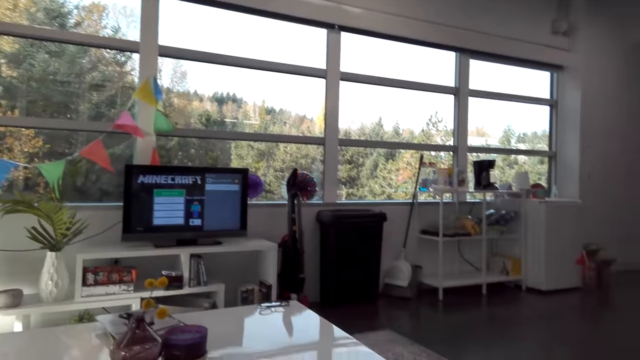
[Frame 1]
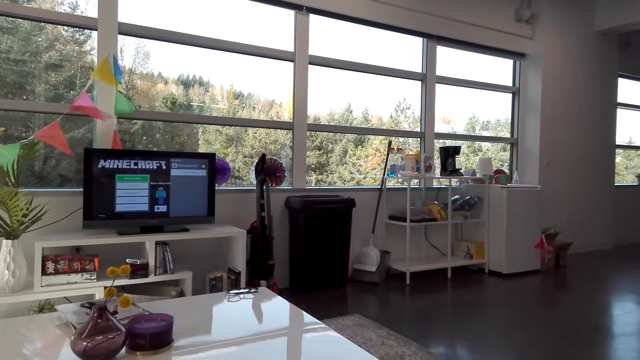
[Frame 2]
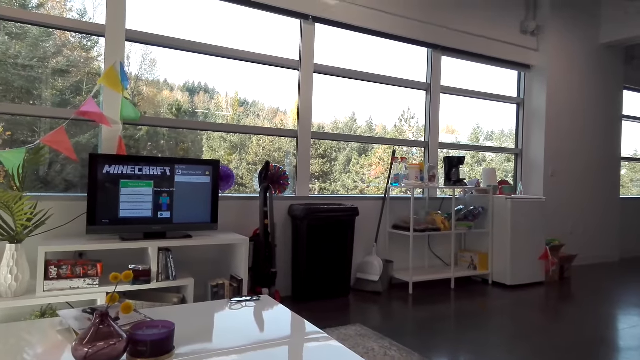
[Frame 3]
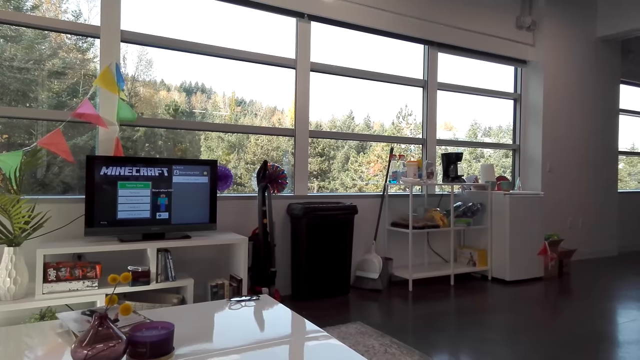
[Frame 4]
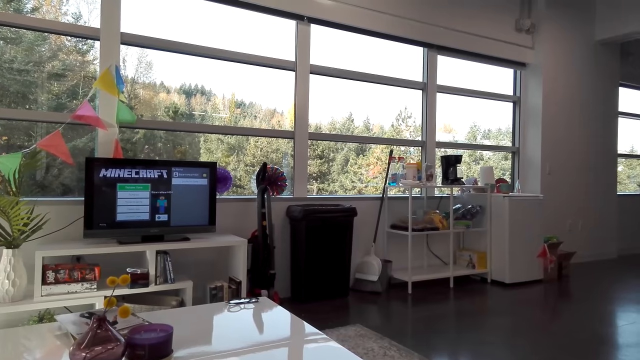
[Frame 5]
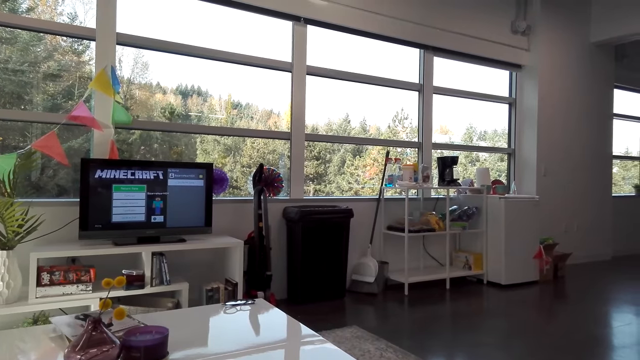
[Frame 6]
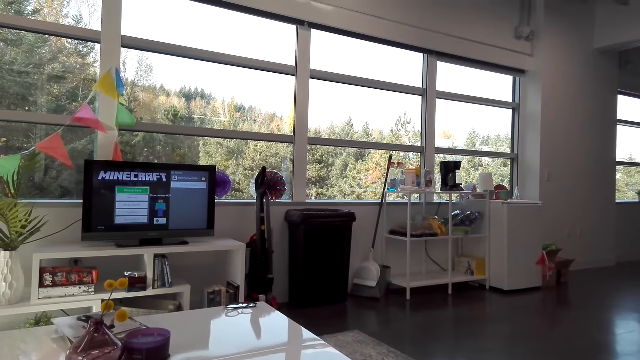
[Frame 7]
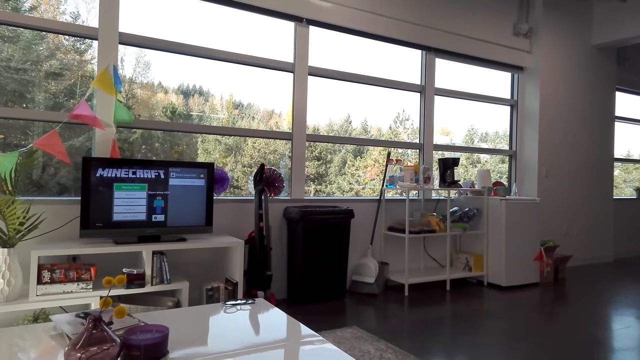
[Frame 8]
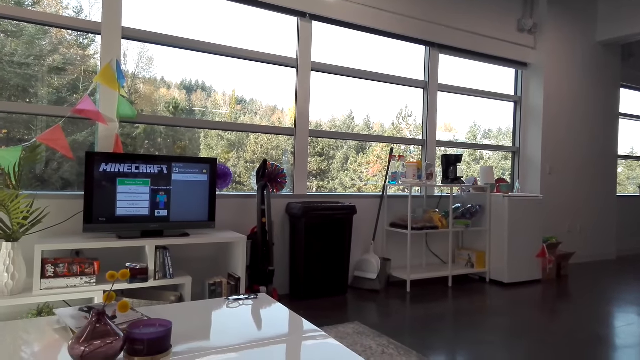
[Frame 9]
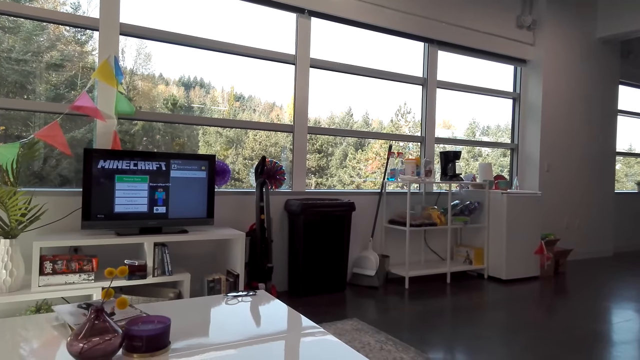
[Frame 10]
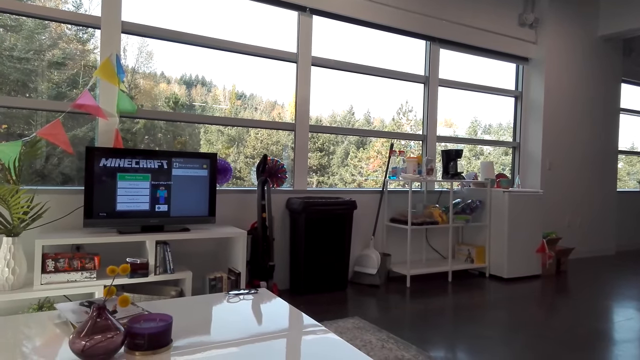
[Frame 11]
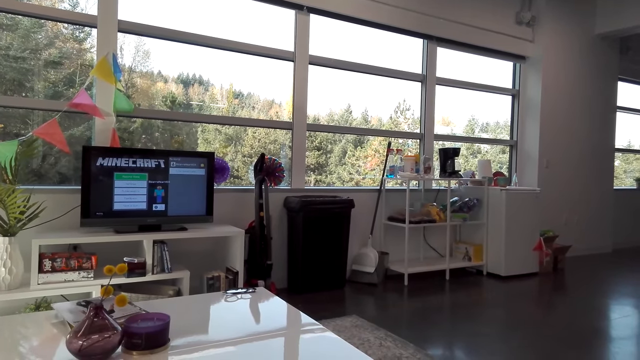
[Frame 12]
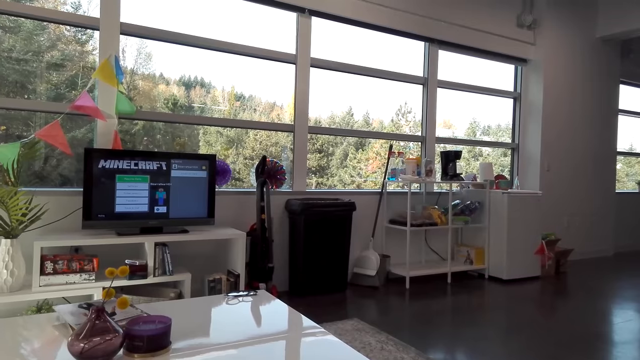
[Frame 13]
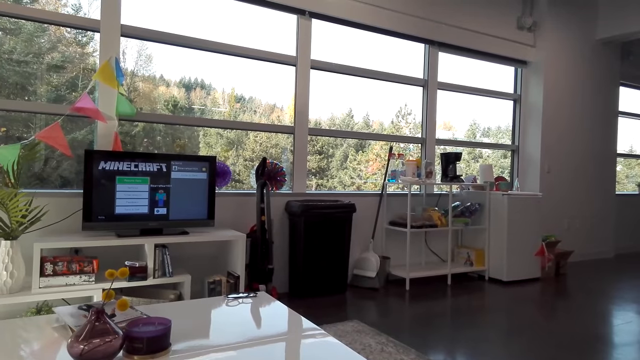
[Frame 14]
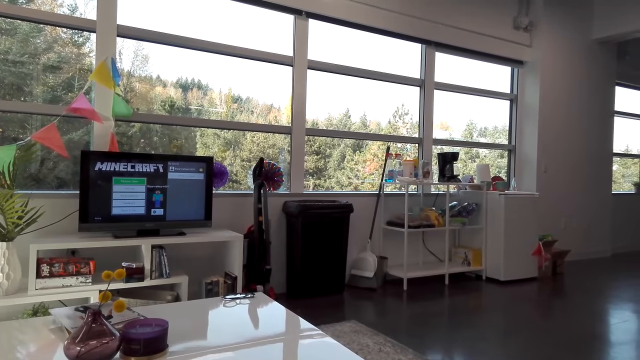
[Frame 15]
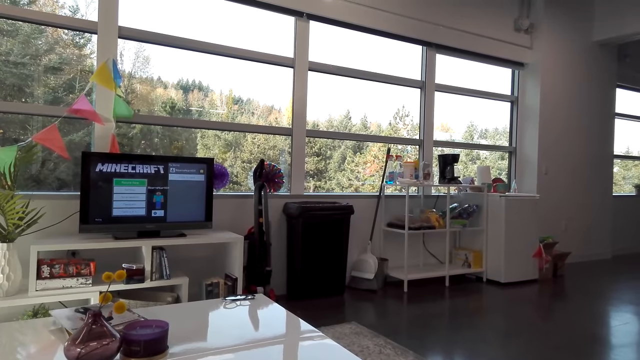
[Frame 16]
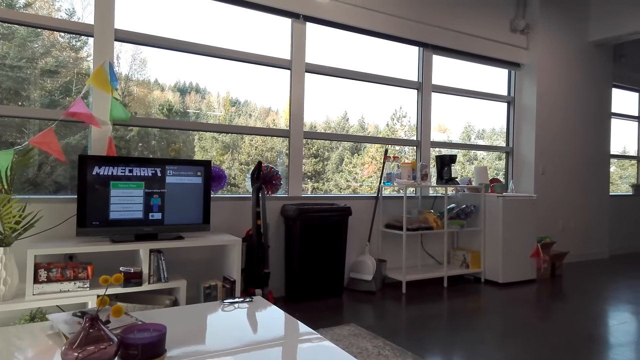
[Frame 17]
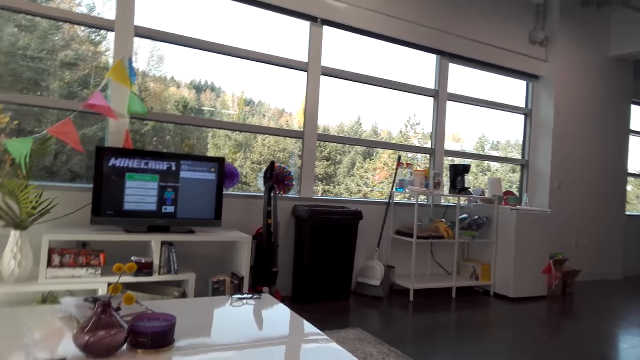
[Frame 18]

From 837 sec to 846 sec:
The camera wearer looks at the television. They talk.

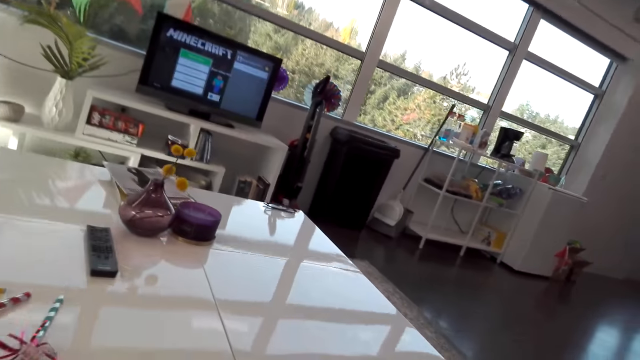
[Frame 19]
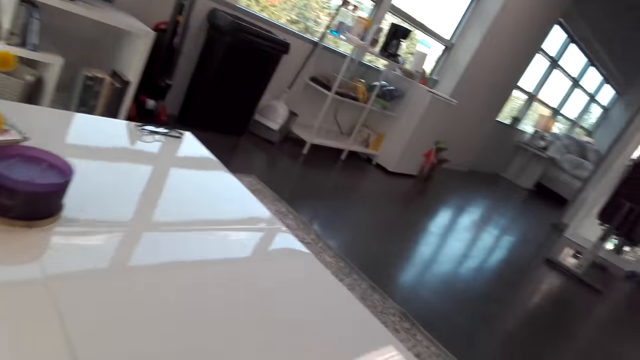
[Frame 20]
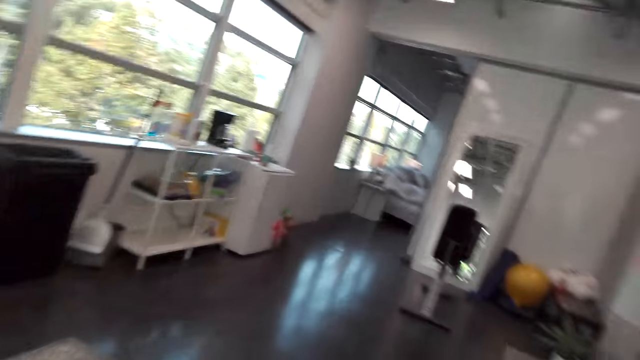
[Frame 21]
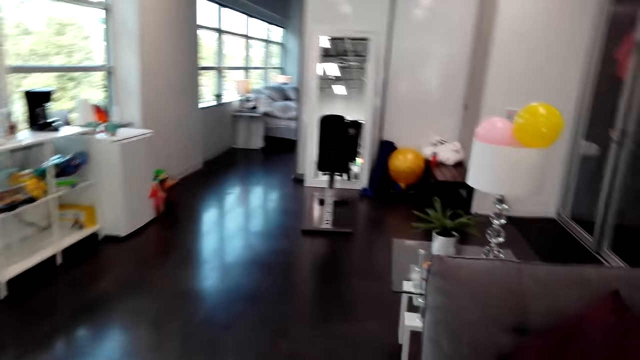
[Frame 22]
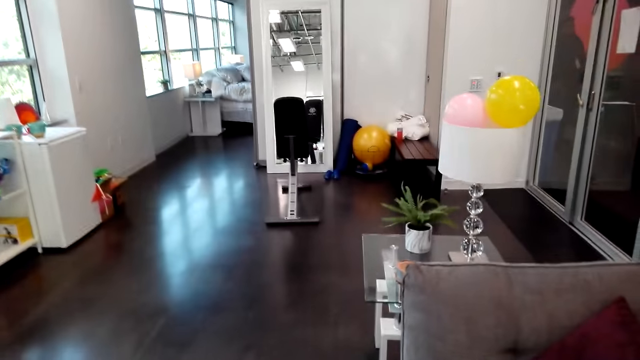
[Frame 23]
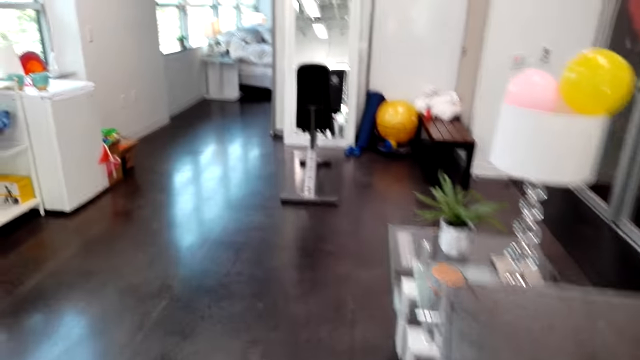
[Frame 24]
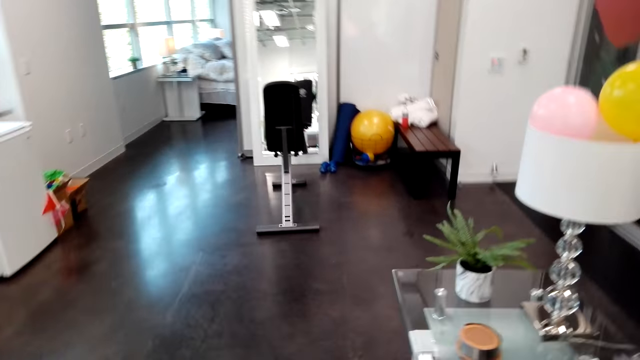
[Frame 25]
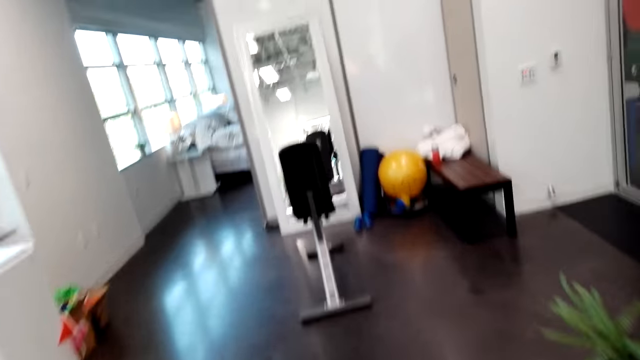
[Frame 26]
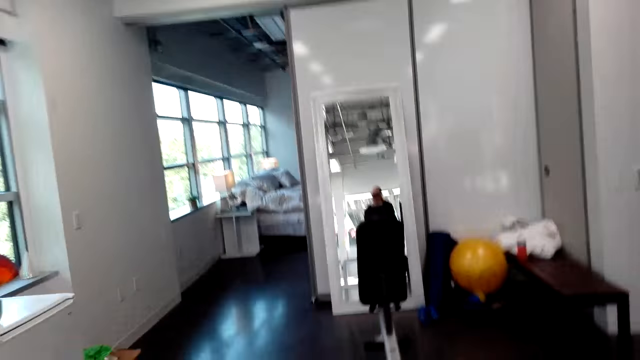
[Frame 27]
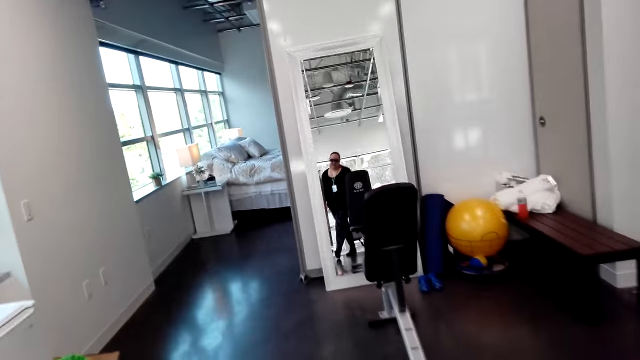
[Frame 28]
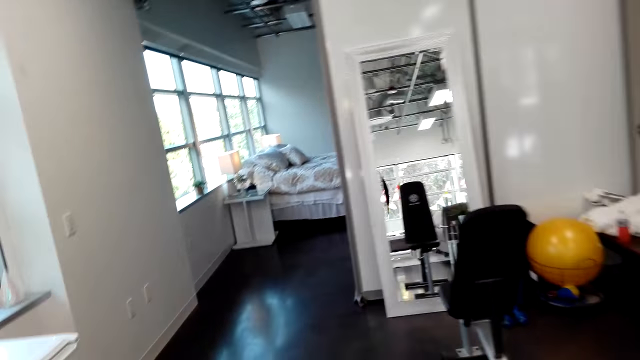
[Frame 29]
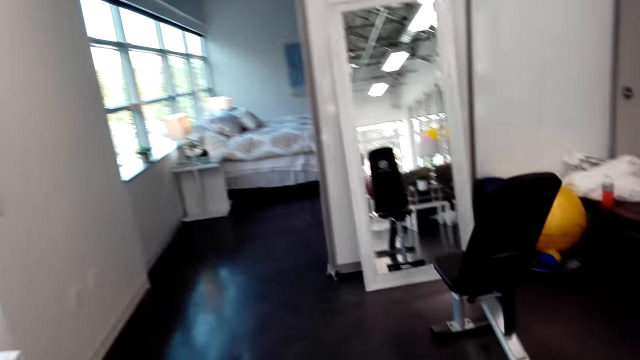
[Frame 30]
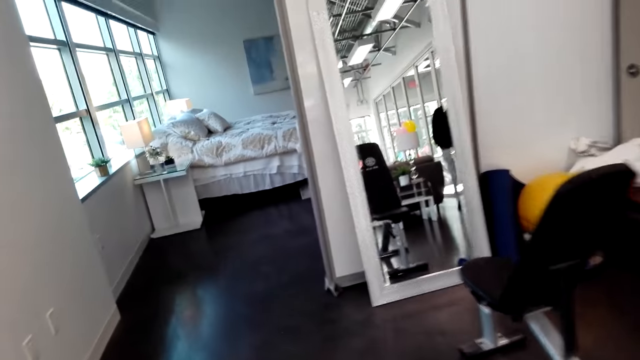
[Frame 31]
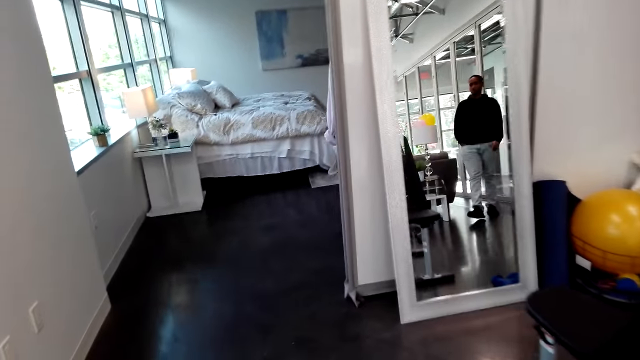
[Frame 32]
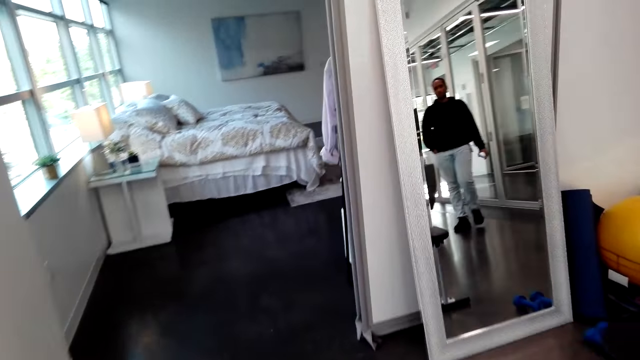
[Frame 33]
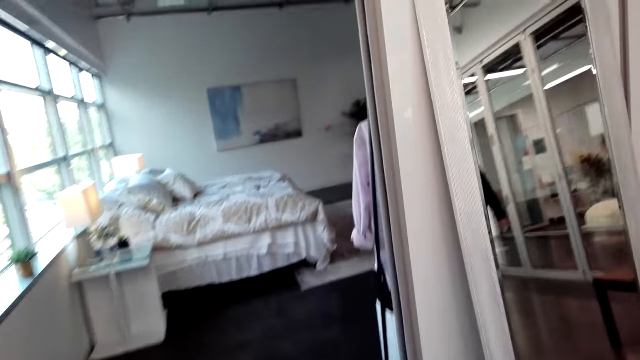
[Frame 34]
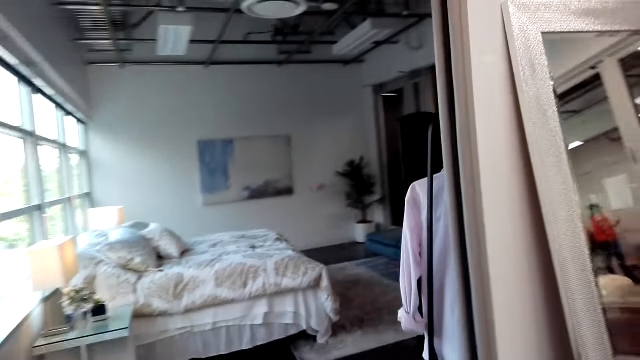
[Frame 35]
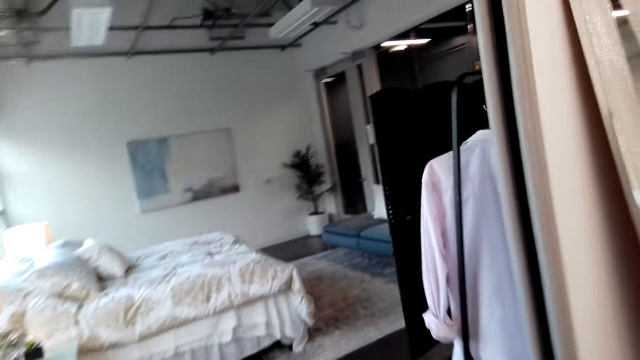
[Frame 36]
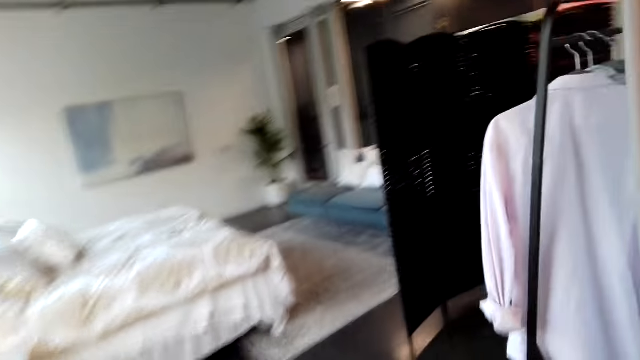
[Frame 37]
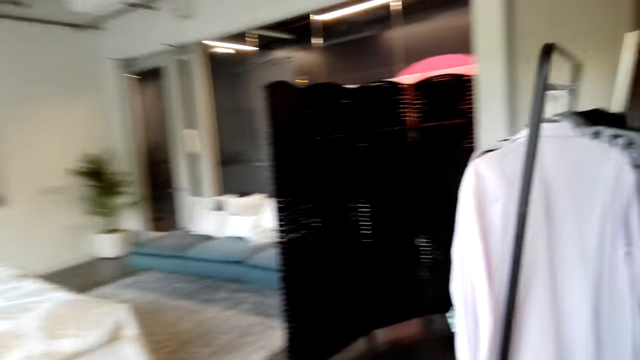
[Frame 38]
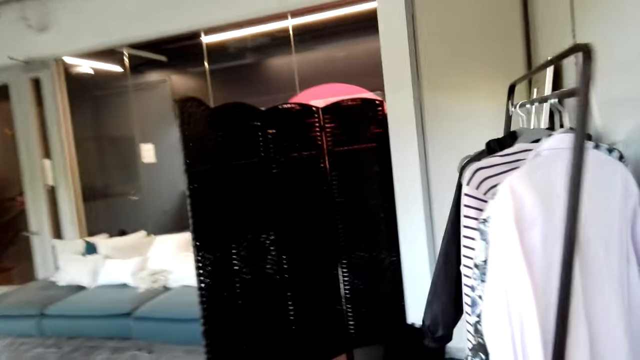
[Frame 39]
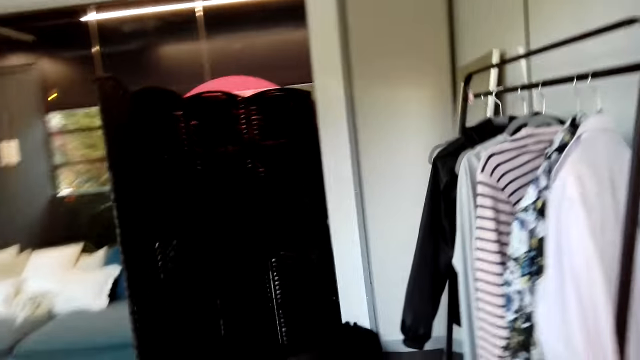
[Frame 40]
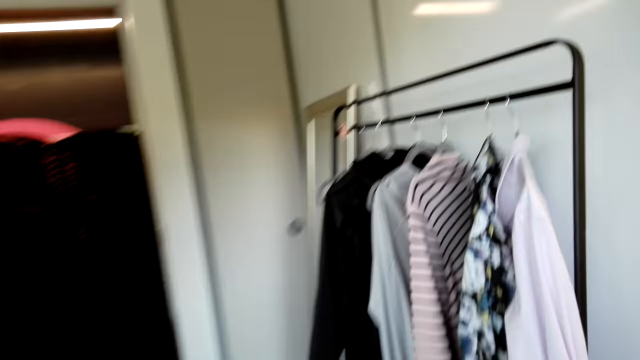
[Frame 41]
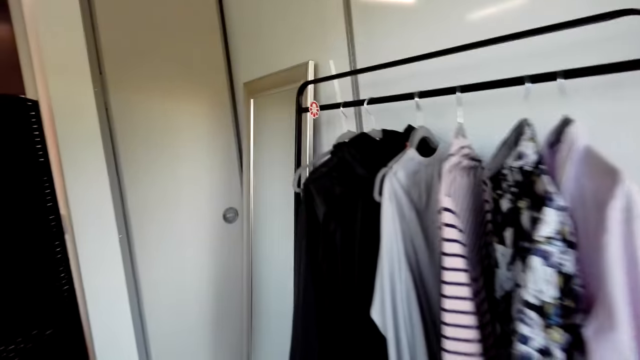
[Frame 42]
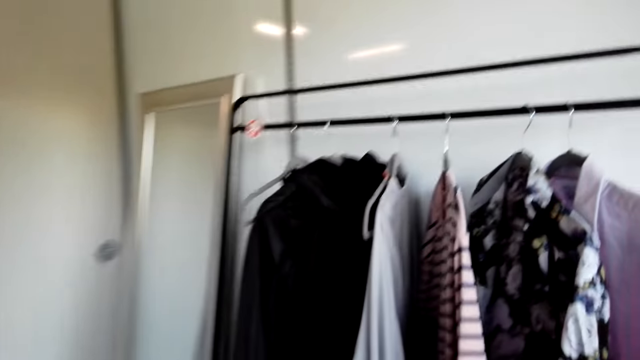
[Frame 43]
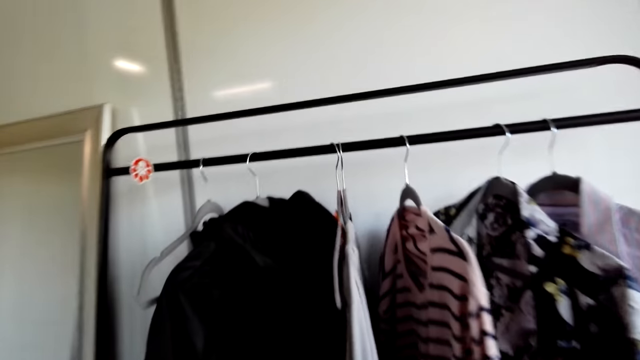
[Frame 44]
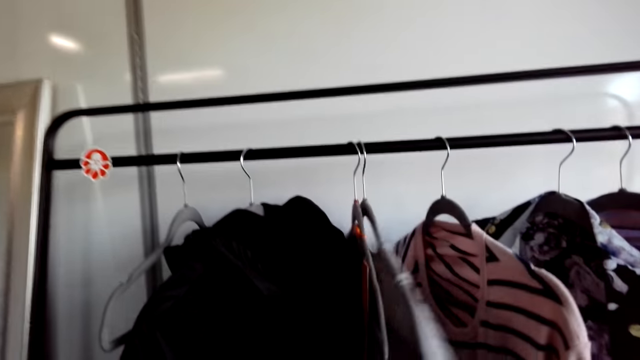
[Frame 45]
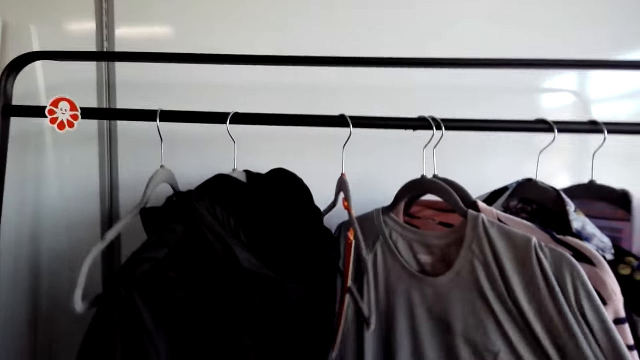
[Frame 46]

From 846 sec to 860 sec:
The camera wearer walks in the room. They stand. A person walks in the room. The camera wearer walks around. Another person walks in the room. The camera wearer talks and walks around. They peruse the clothes.
